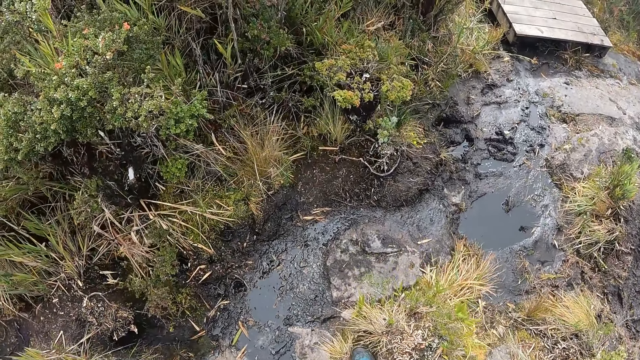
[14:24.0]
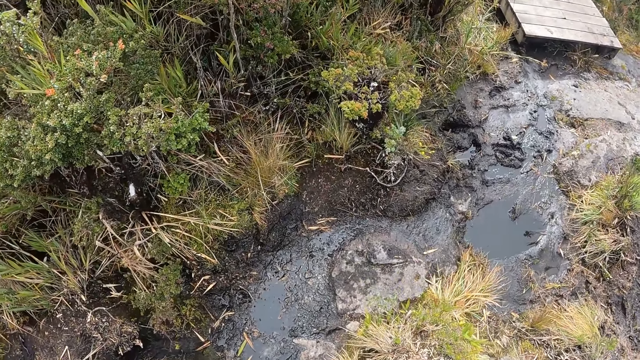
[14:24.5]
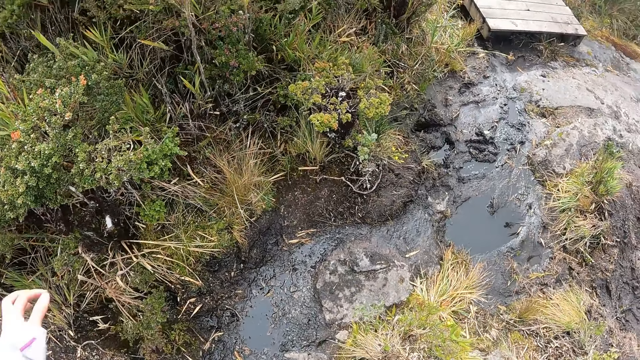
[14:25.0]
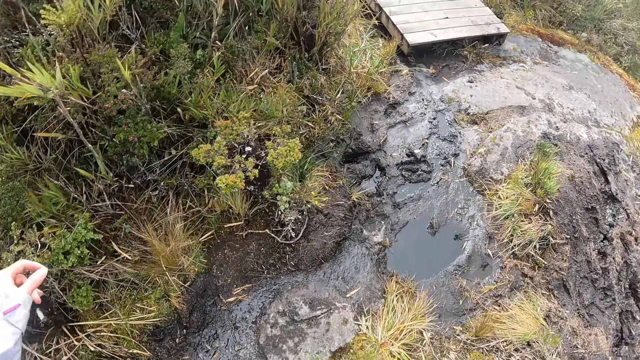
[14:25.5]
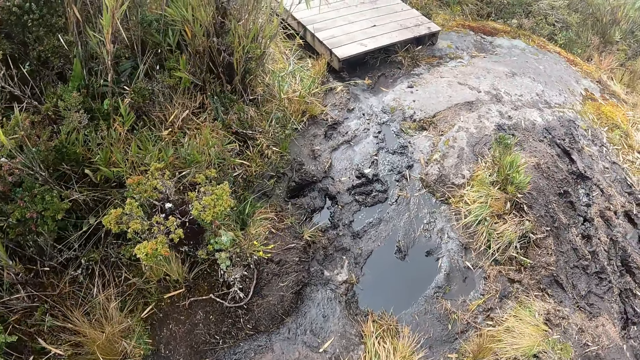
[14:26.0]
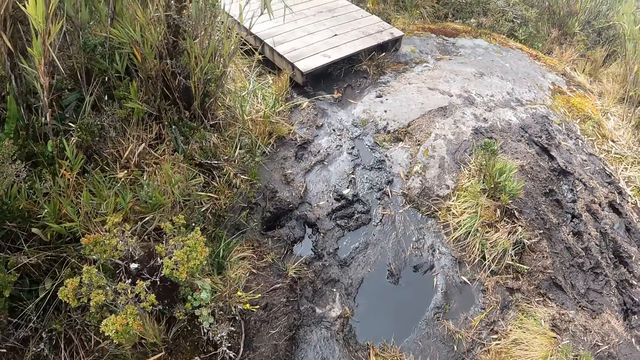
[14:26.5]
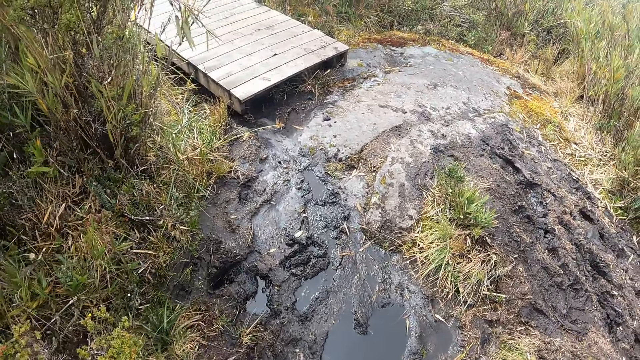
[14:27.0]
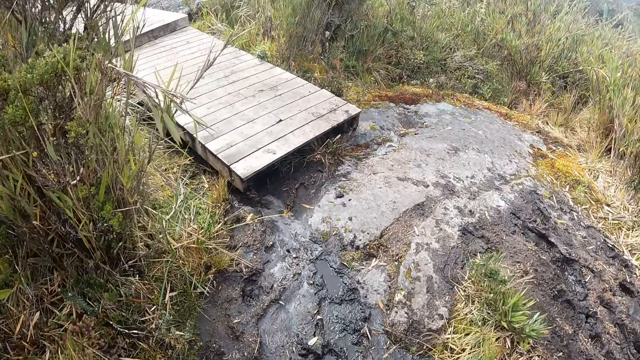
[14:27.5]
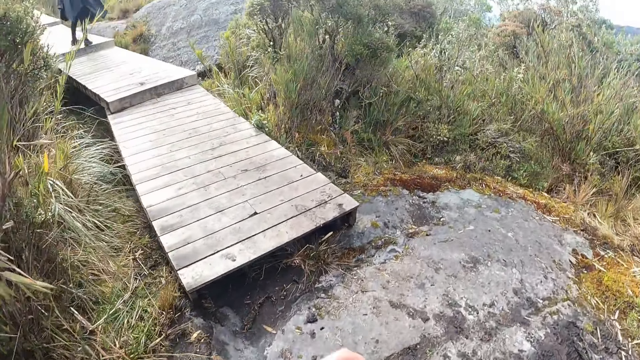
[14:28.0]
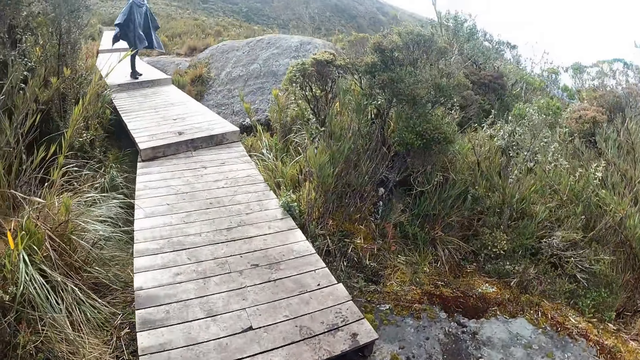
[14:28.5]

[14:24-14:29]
The camera wearer interacts with the man.

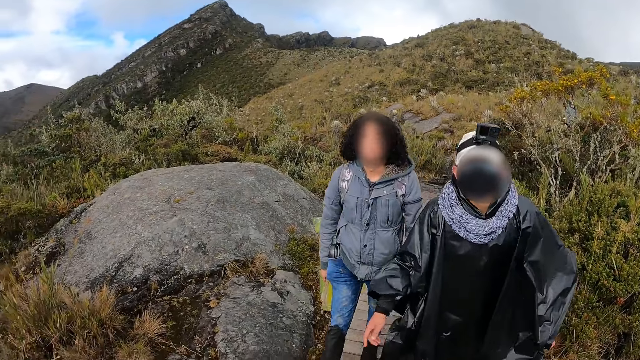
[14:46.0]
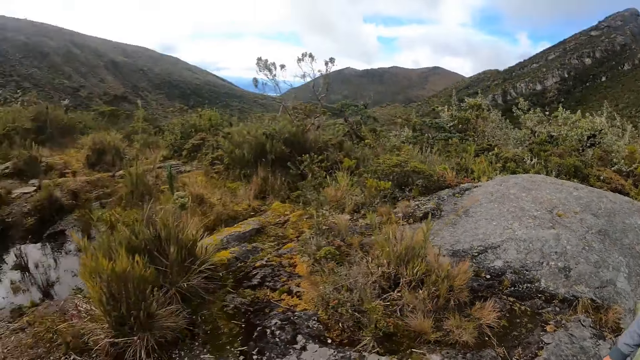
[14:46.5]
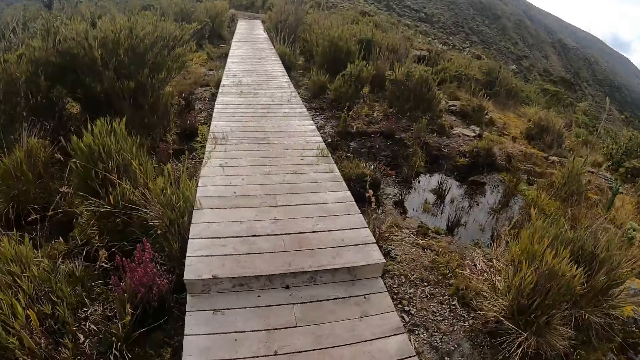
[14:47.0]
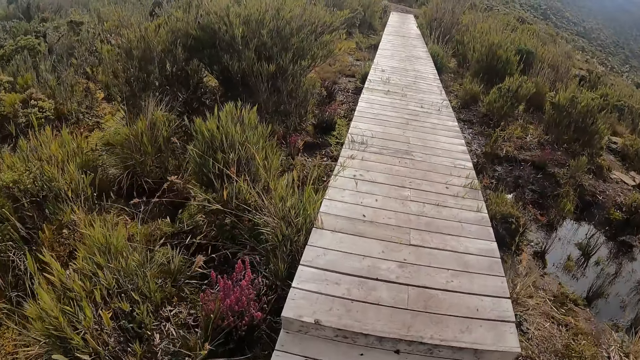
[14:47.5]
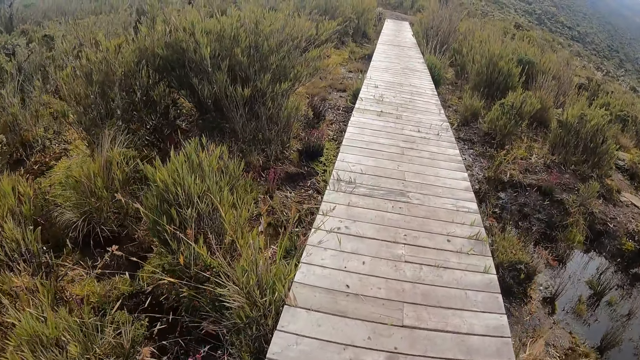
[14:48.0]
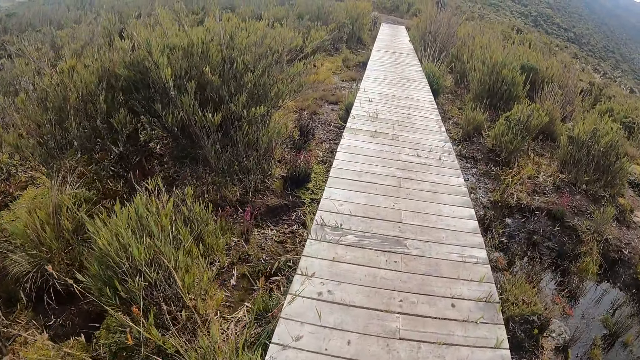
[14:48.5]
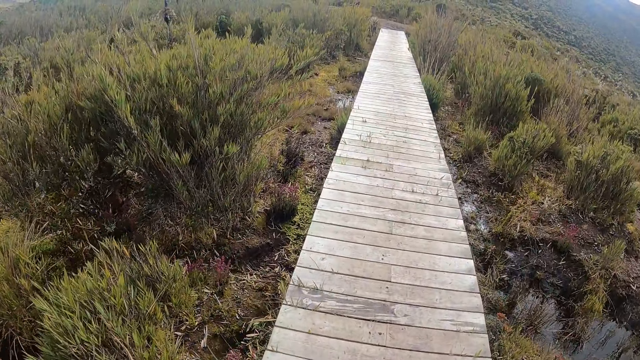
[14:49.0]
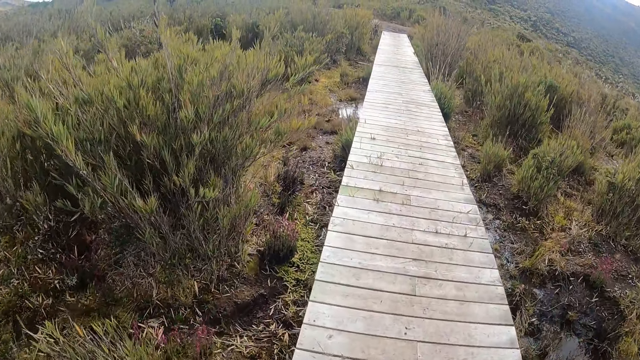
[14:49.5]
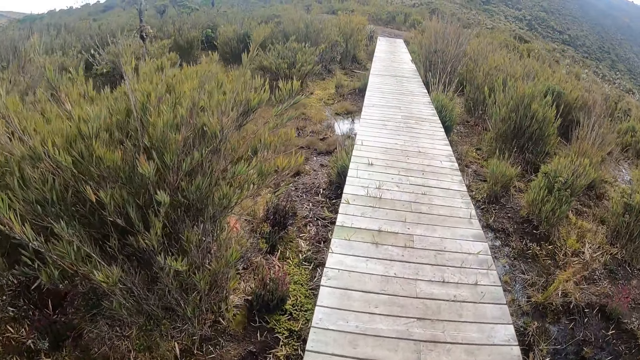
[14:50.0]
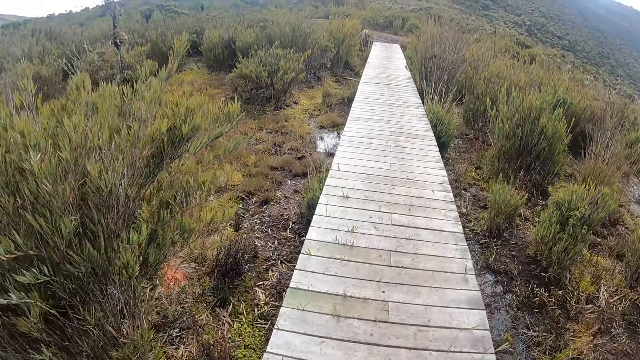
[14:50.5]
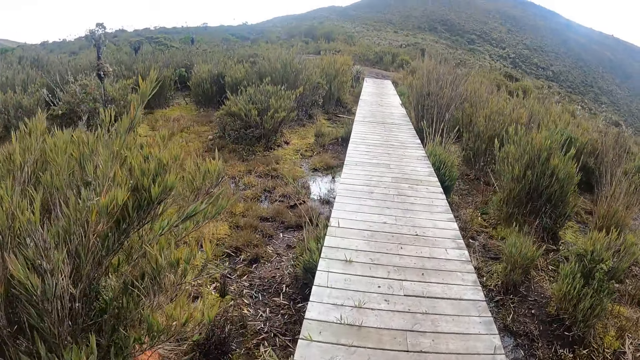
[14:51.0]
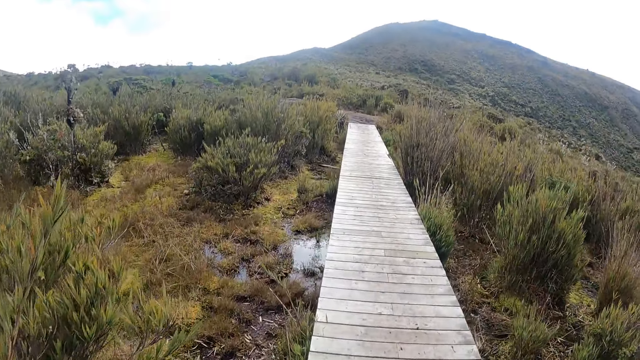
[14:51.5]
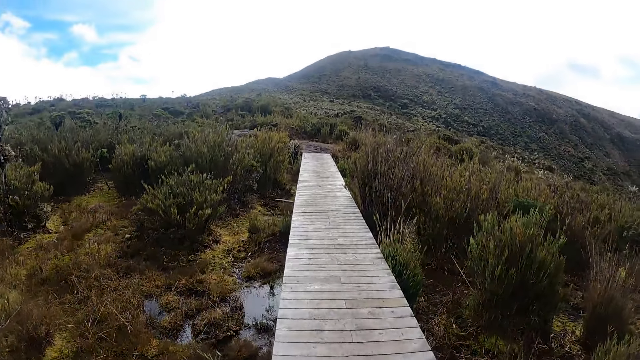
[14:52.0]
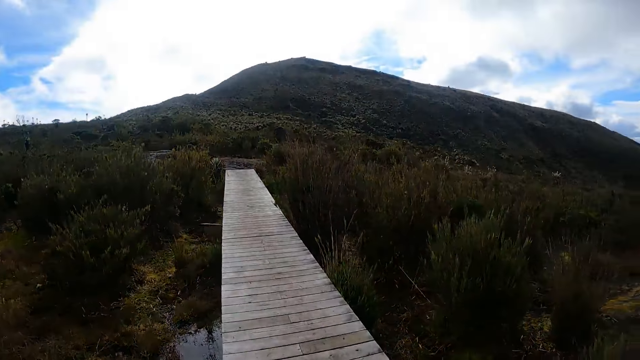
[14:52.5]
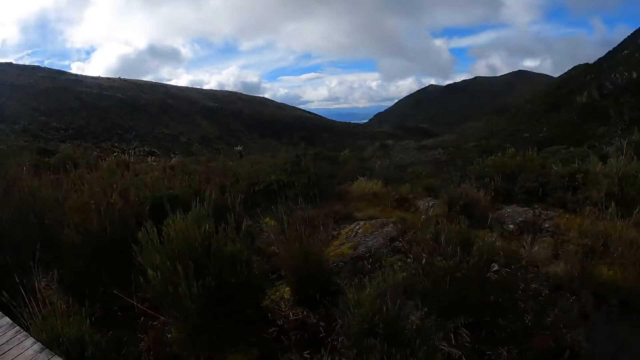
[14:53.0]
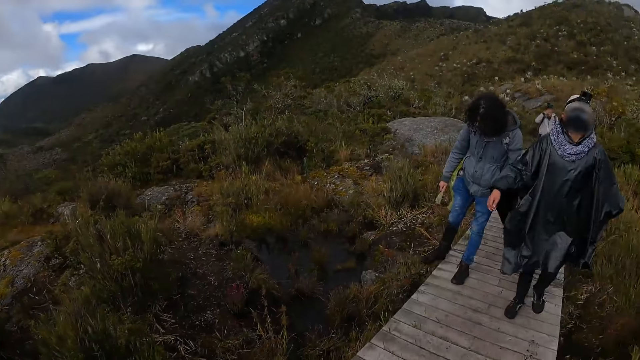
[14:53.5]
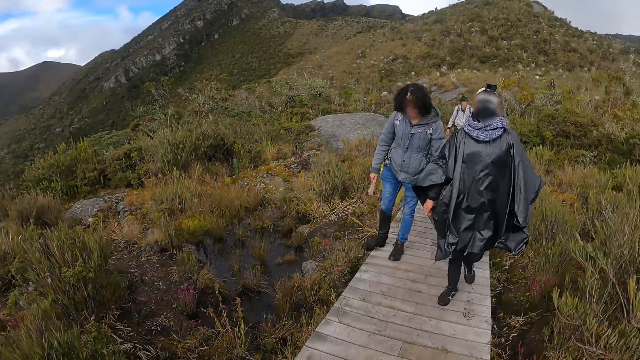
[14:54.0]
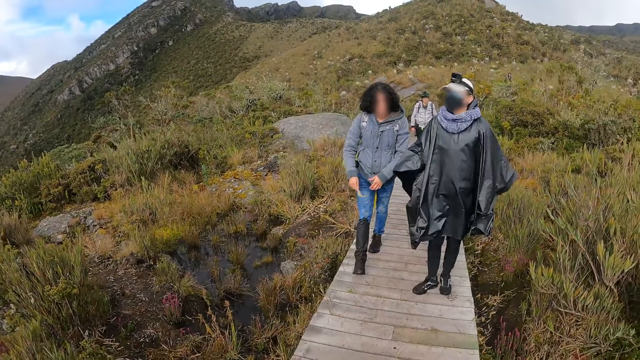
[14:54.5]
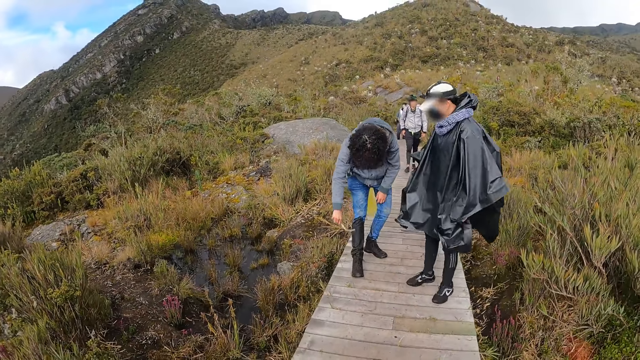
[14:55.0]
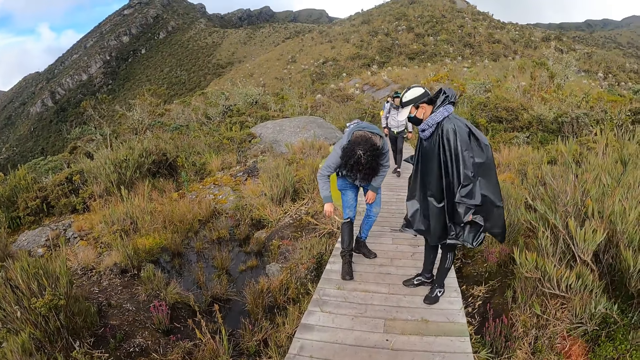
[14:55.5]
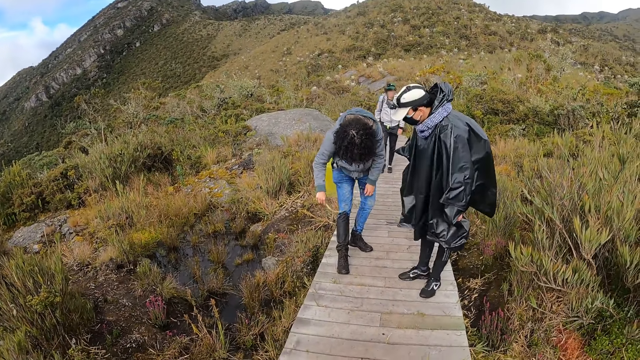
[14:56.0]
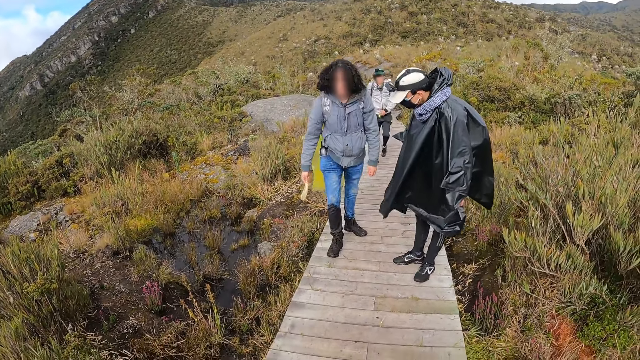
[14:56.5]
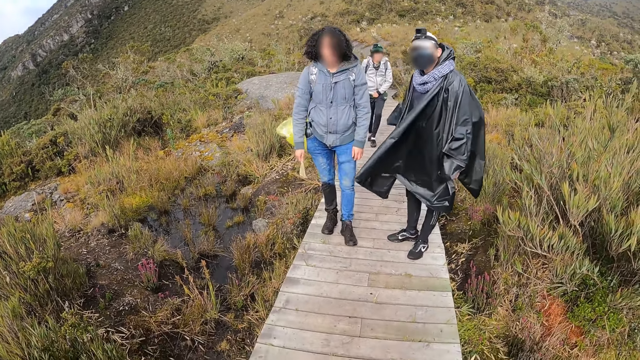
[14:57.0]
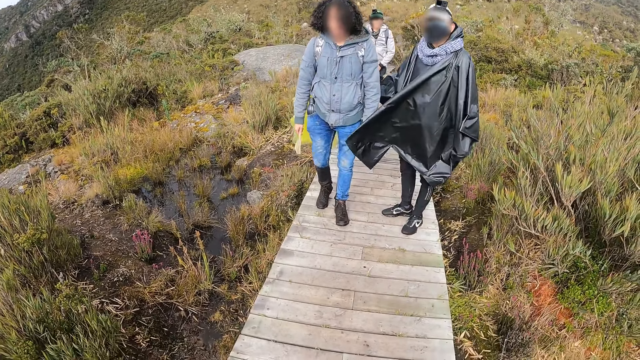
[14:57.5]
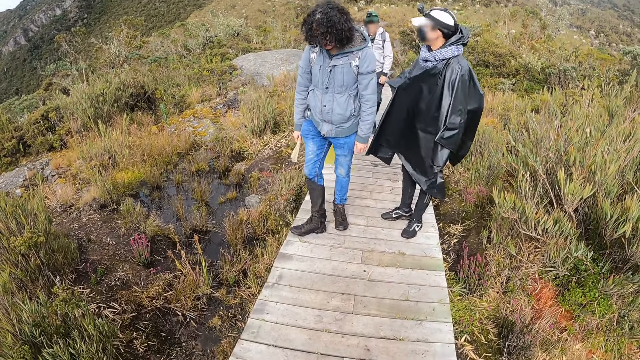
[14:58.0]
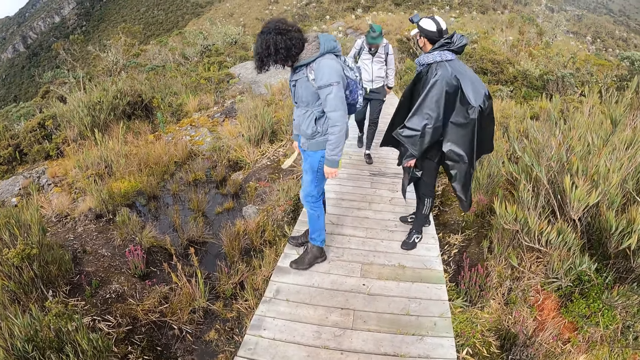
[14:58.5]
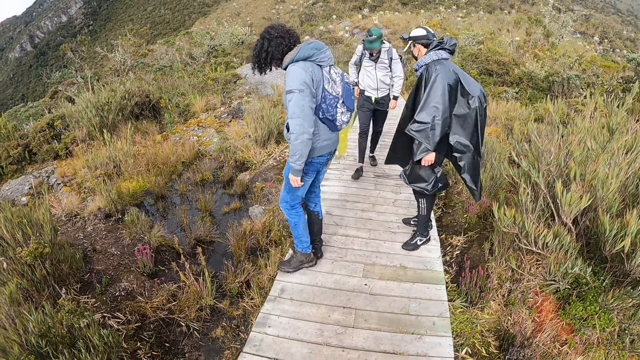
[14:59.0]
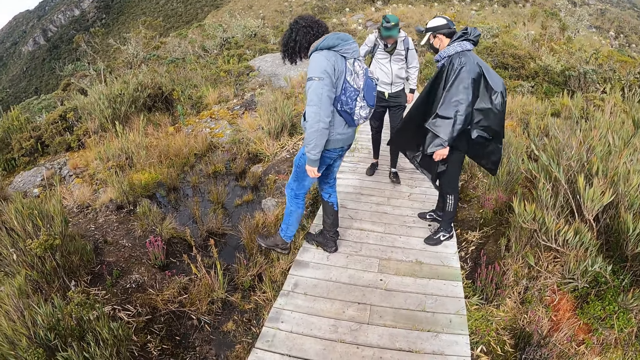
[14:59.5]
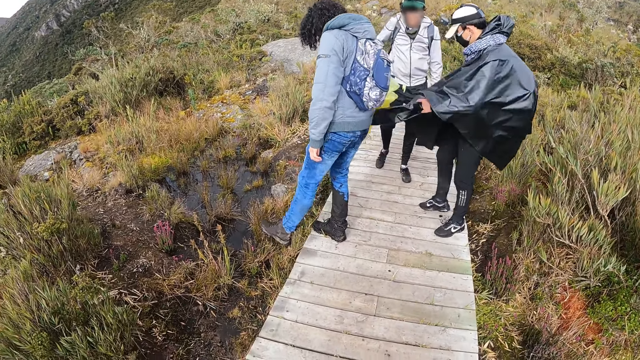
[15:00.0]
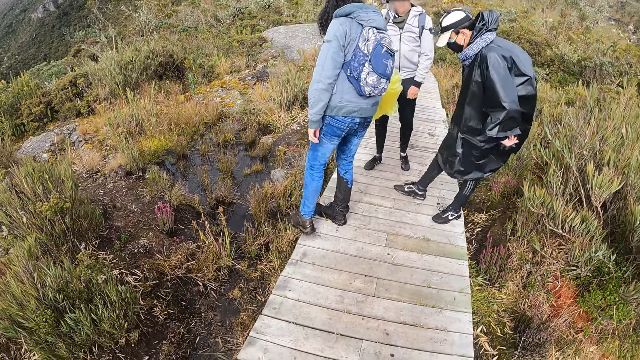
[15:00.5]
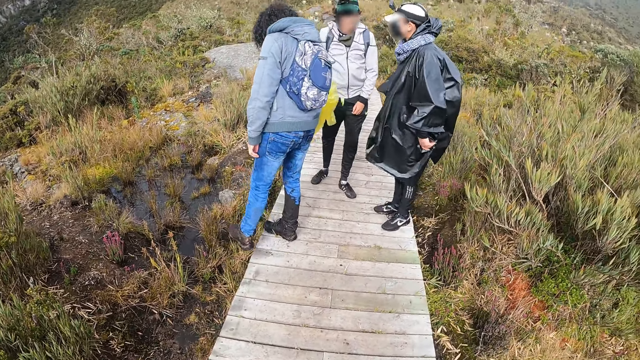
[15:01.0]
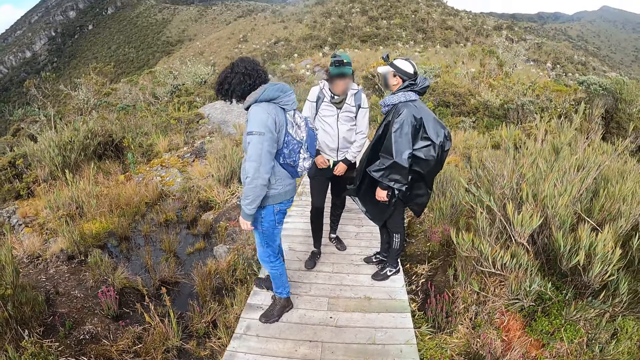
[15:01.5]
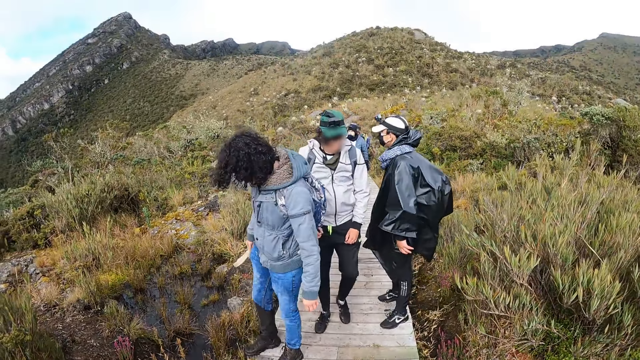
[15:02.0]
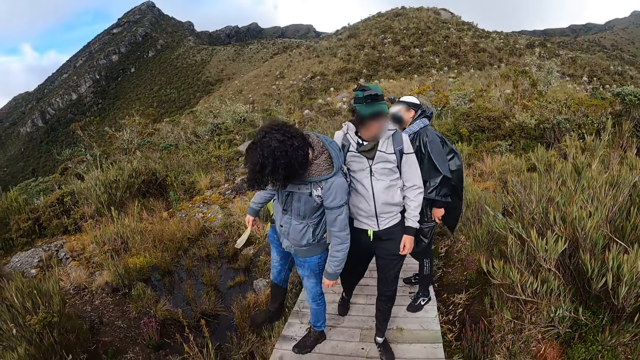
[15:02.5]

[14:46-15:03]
The camera wearer walks on the foot path. They converse with a woman. The woman rubs a shoe in her right leg with a leaf in her right hand. The camera wearer interacts with a man, the woman and another man. They look around the shrubs.
